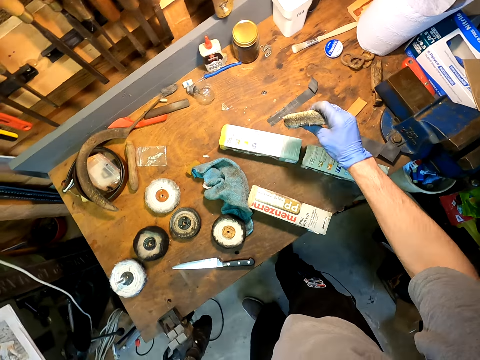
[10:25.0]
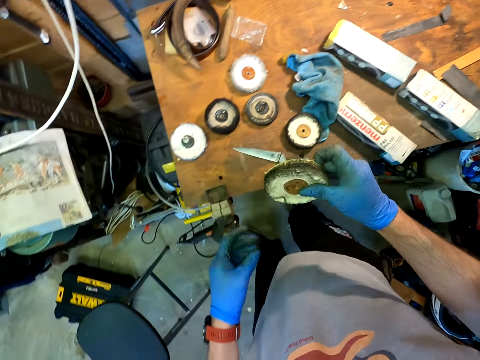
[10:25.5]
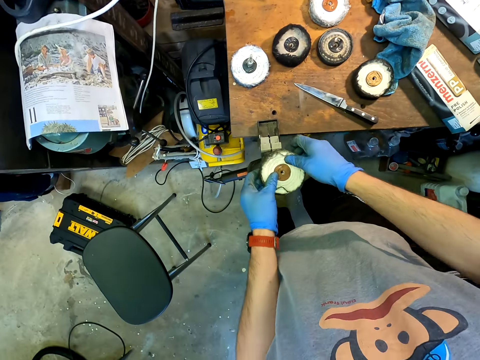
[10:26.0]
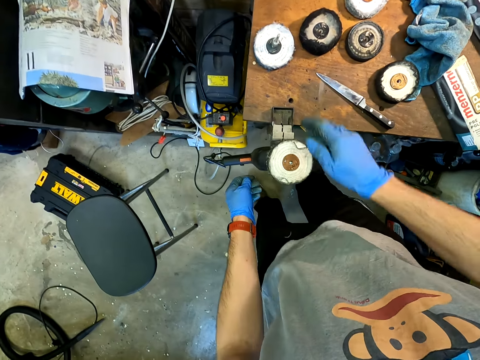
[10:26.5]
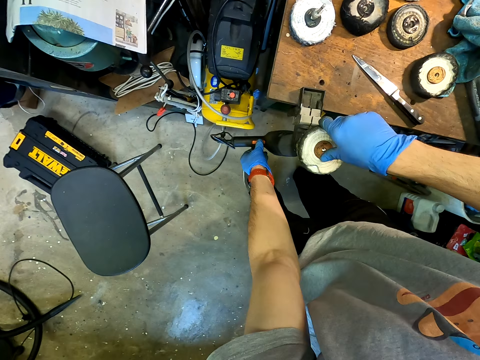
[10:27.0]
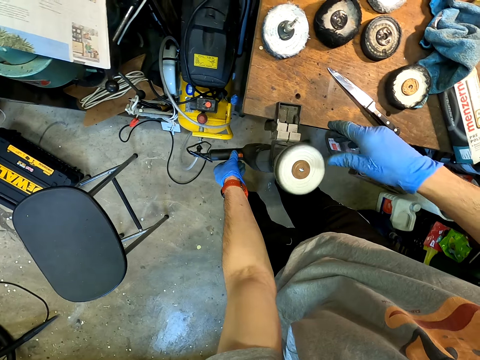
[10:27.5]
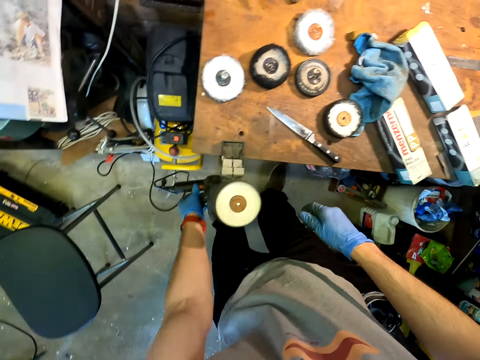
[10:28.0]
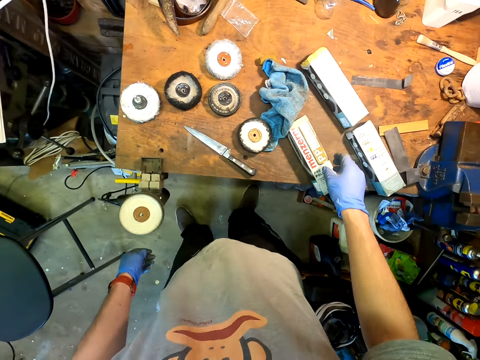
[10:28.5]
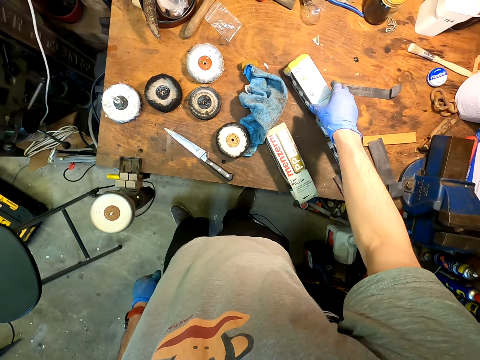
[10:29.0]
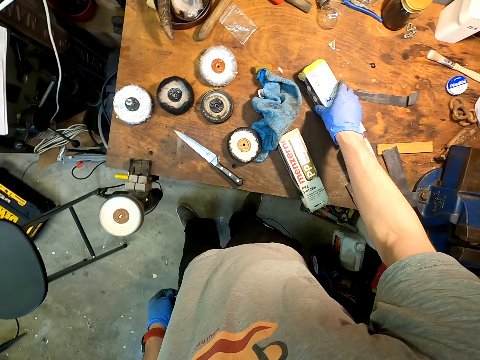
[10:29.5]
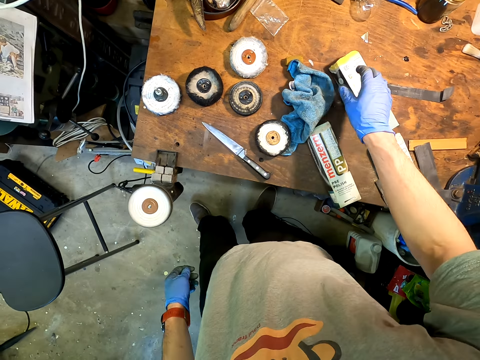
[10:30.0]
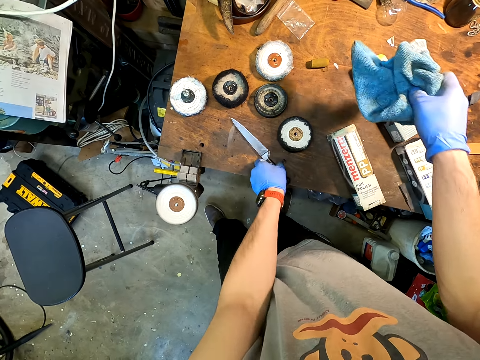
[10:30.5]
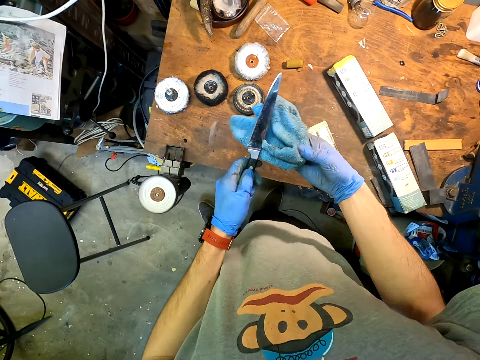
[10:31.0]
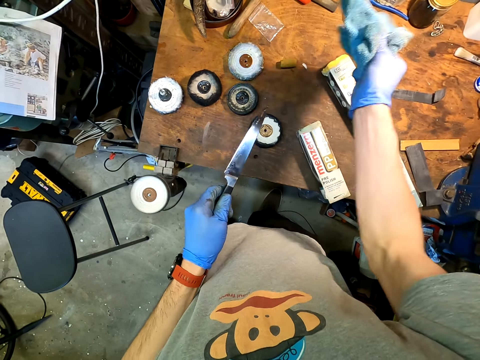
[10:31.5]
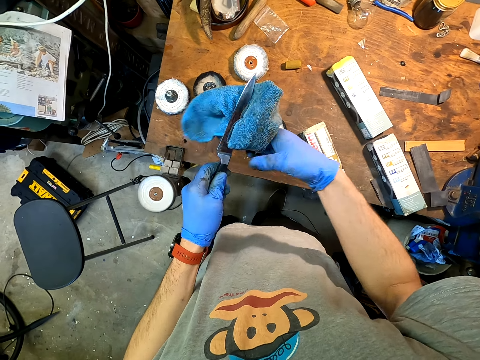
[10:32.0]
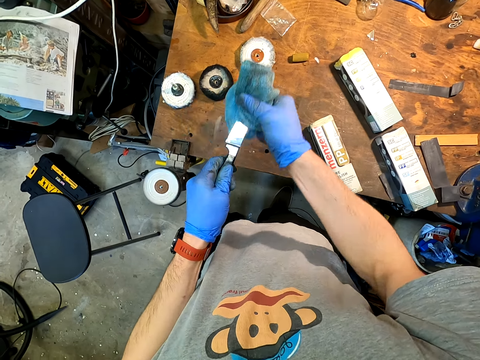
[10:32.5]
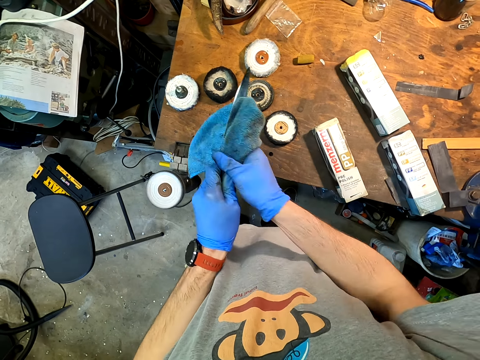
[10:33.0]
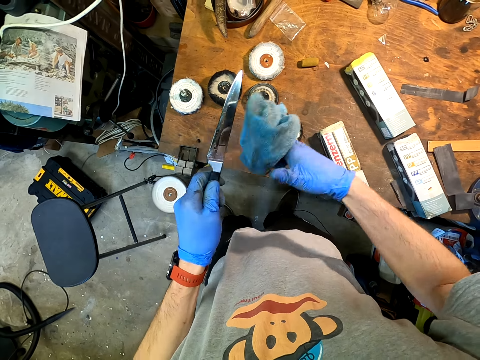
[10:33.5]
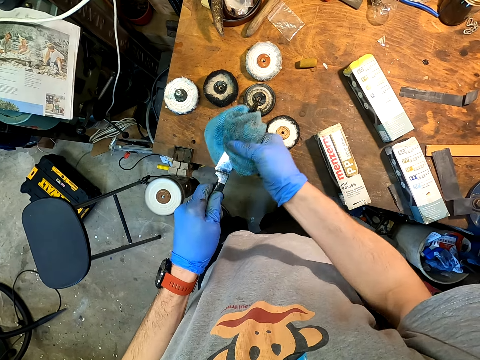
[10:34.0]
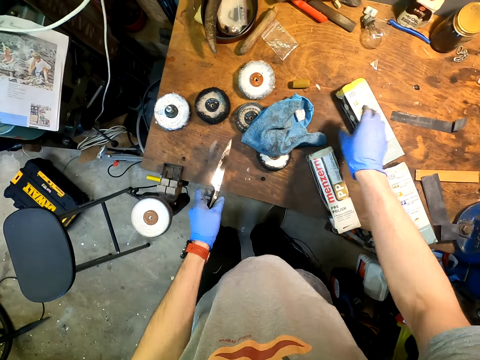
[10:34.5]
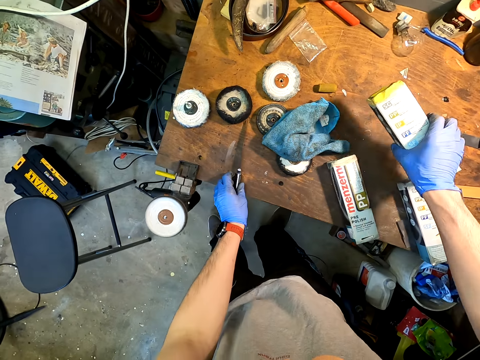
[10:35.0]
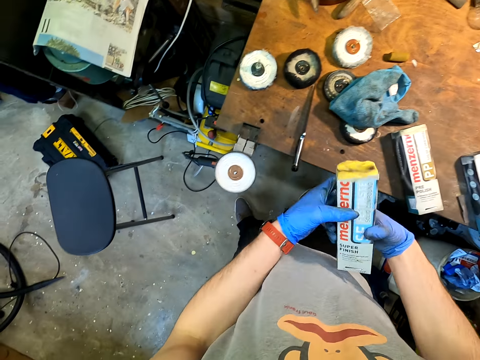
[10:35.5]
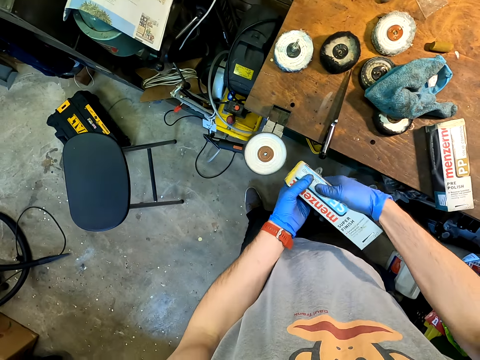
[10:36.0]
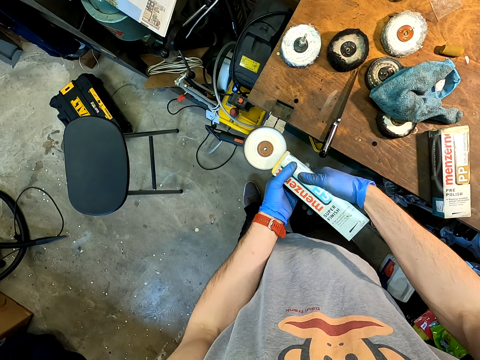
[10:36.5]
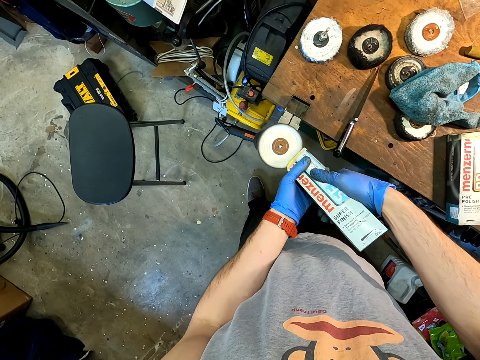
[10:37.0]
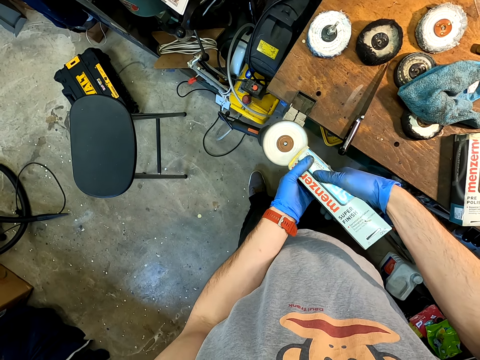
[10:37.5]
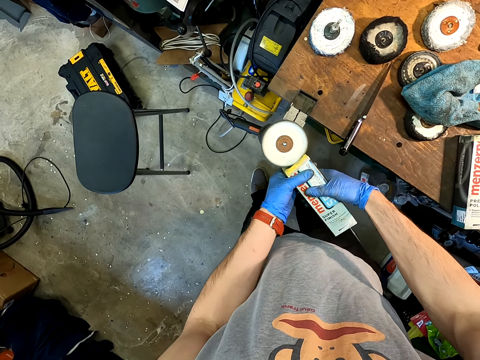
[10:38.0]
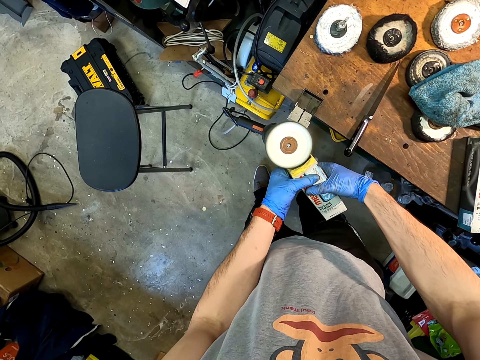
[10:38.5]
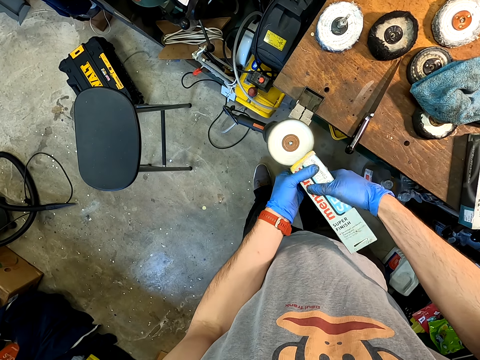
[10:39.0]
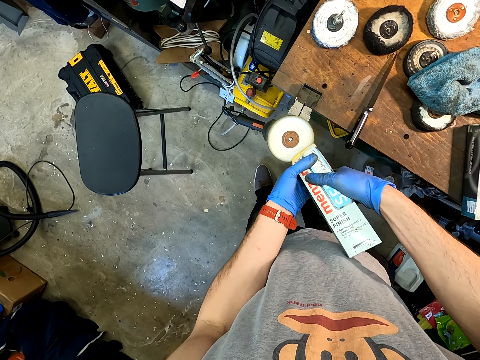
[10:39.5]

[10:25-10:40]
The camera wearer picks up a sanding pad and fixes the sanding pad on the machine. They turn on the sanding machine. They pick up a knife from the table. They wipe the knife with a towel. They apply the polish on the sanding machine. They sharpen the box.

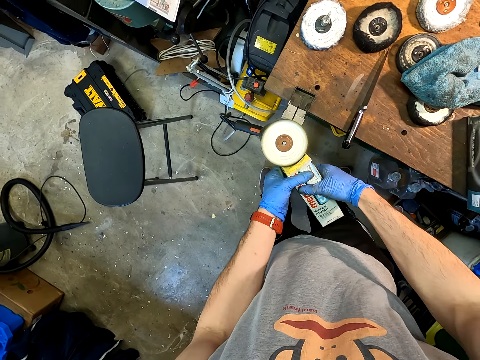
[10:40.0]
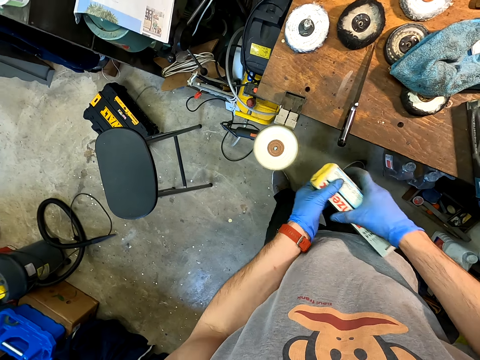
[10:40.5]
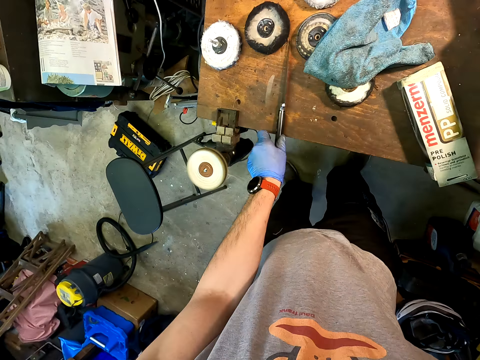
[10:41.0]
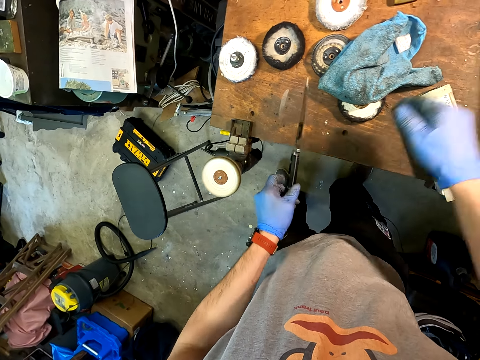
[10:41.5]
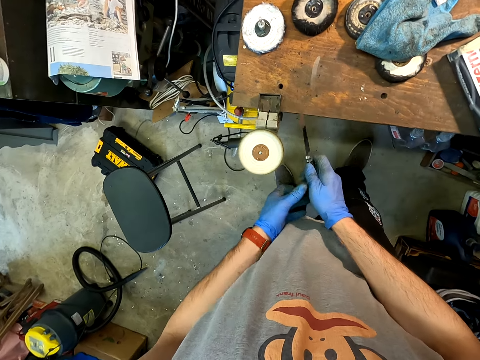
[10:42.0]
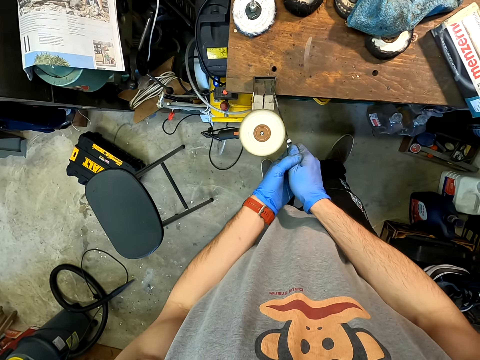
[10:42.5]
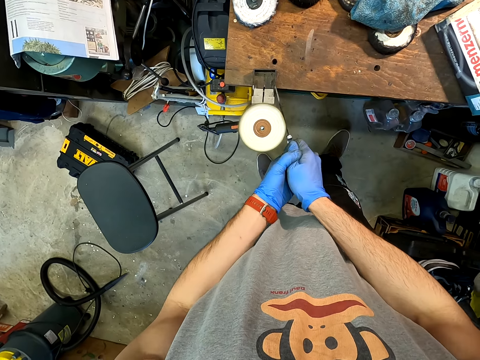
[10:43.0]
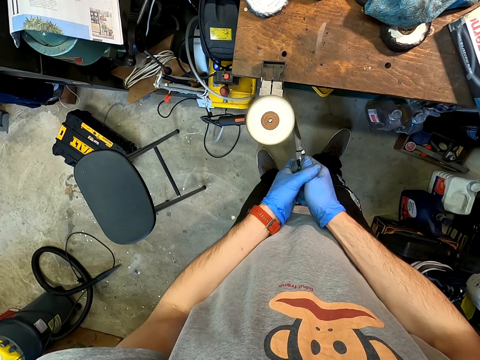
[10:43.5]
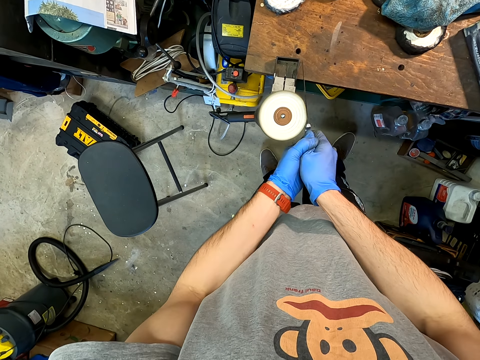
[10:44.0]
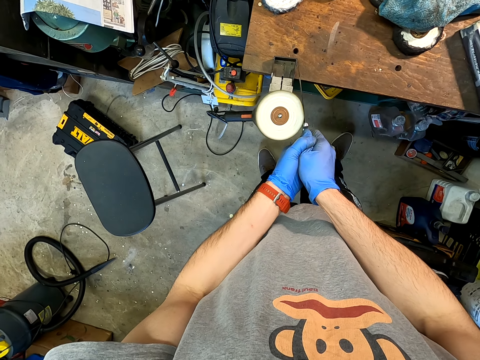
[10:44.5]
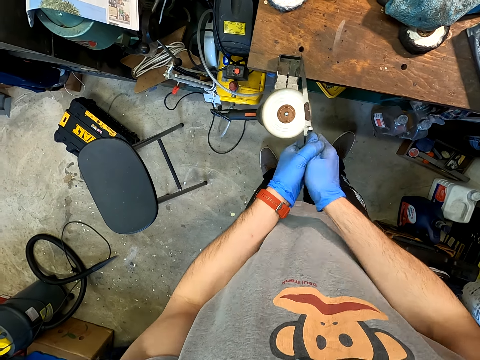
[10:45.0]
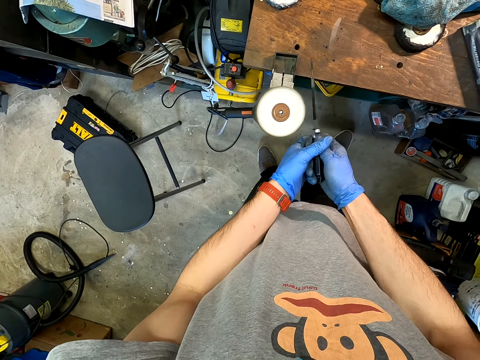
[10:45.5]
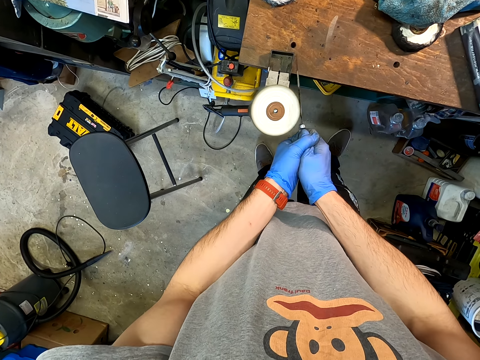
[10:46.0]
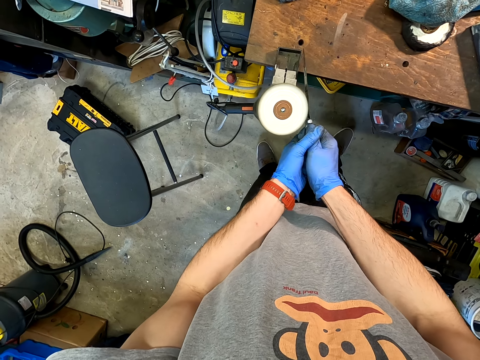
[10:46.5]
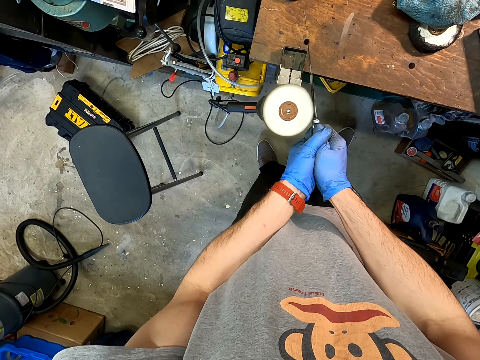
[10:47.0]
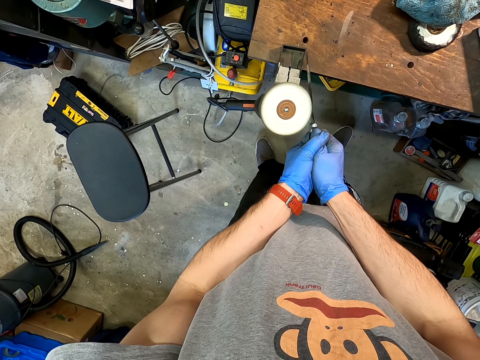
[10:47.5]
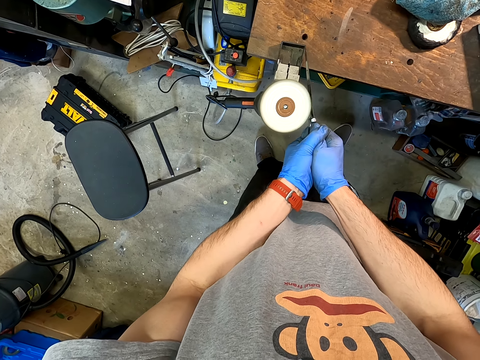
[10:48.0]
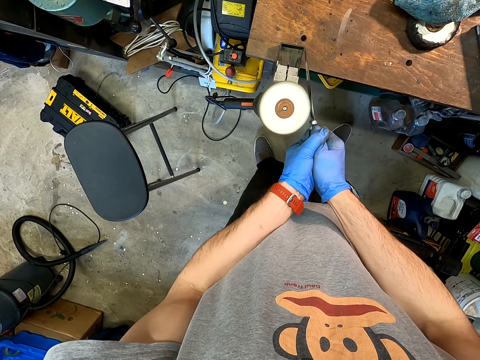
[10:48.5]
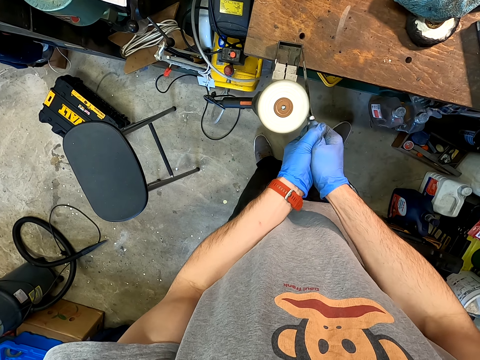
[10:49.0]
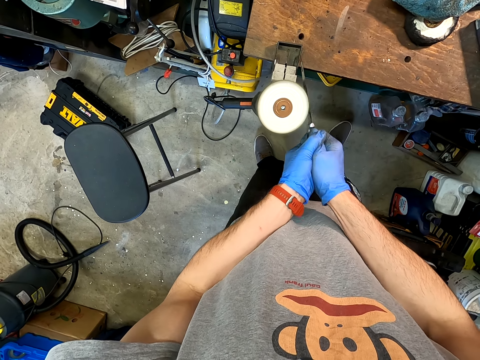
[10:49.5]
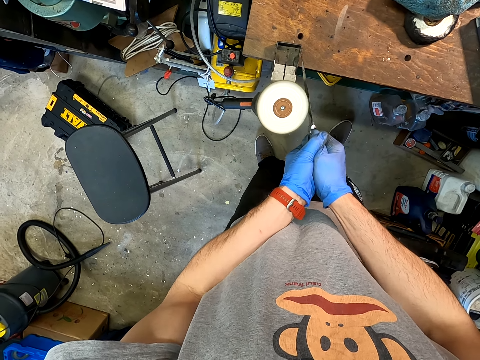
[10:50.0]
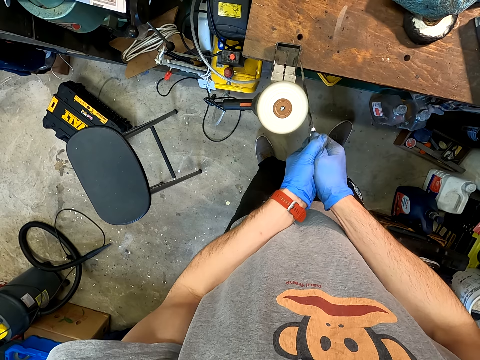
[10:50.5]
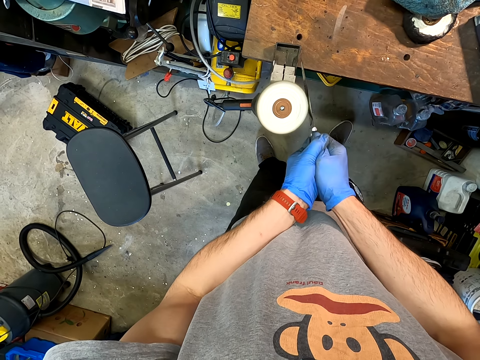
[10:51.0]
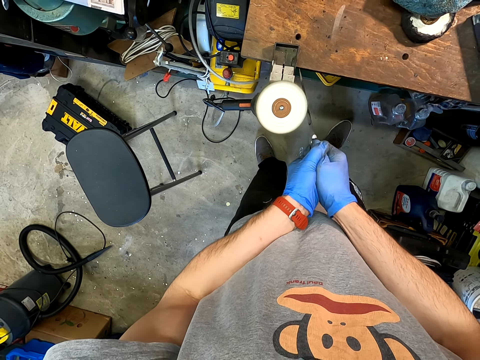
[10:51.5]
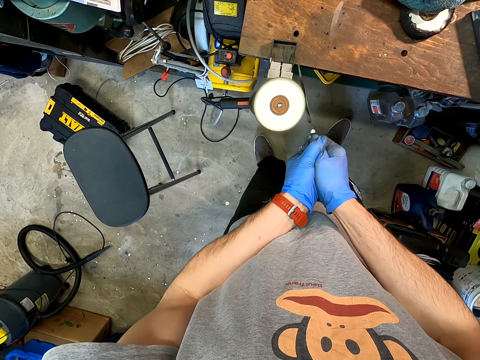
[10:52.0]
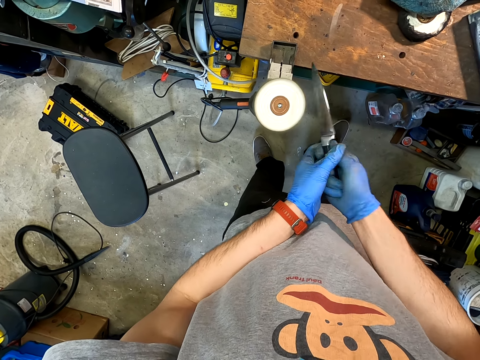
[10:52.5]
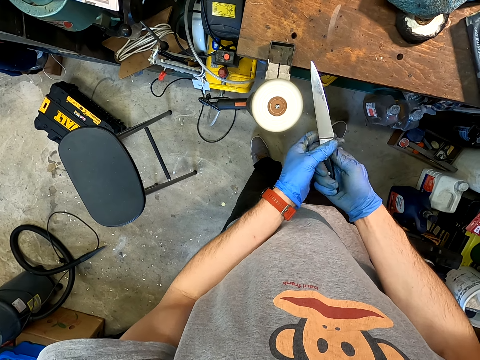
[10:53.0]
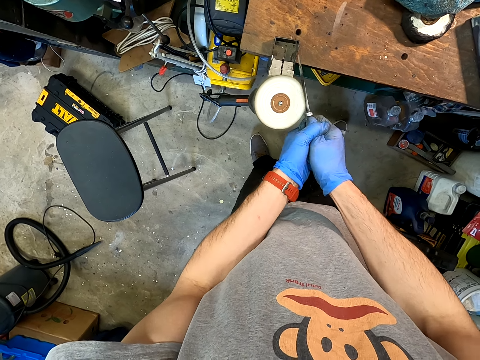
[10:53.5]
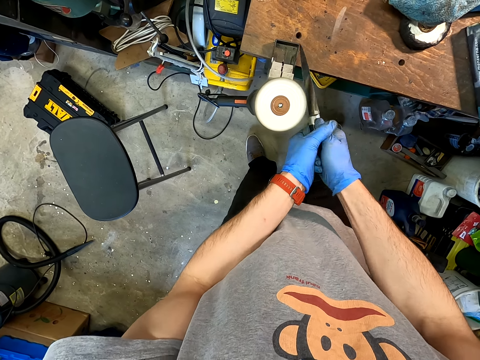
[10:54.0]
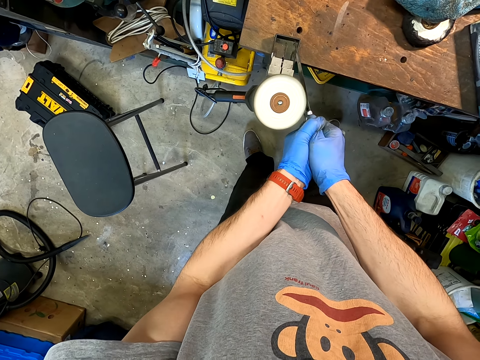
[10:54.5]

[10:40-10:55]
The camera wearer picks up a knife. They sharpen the knife with a knife sanding machine.
